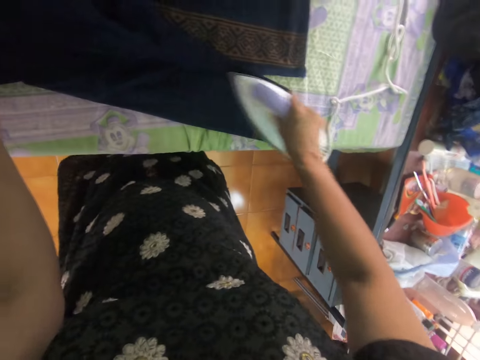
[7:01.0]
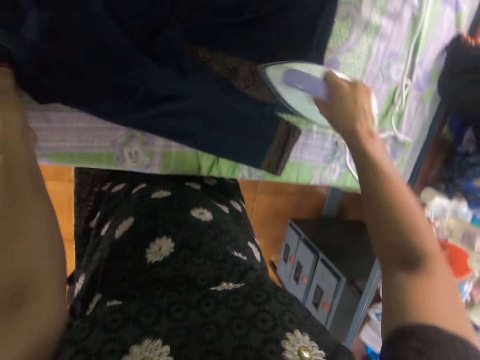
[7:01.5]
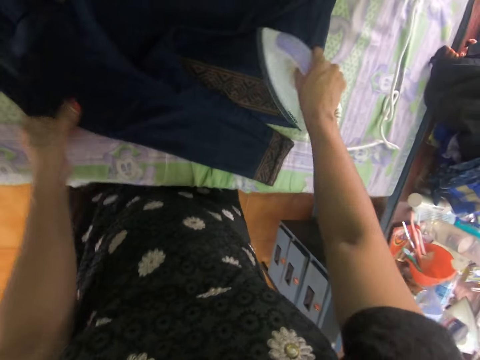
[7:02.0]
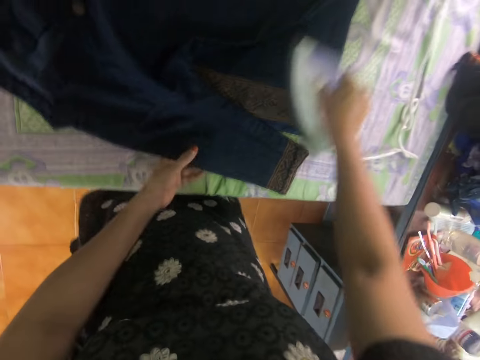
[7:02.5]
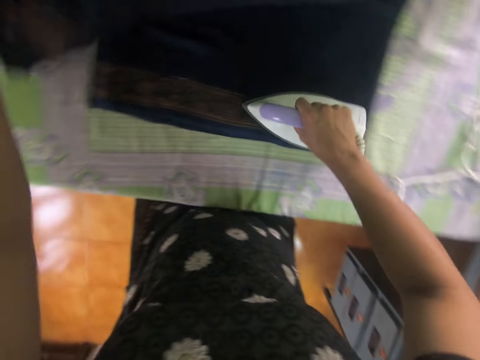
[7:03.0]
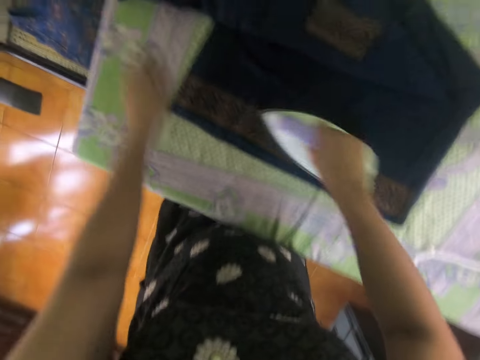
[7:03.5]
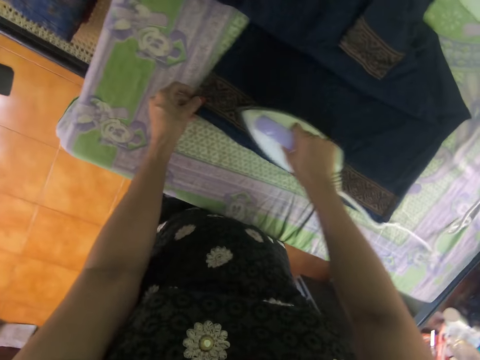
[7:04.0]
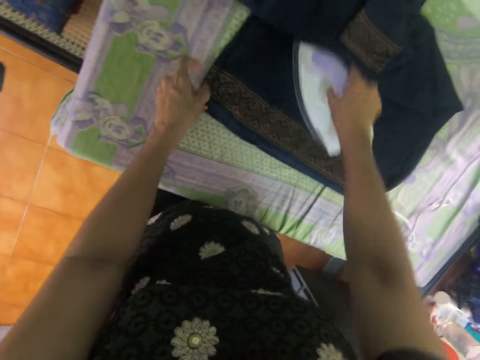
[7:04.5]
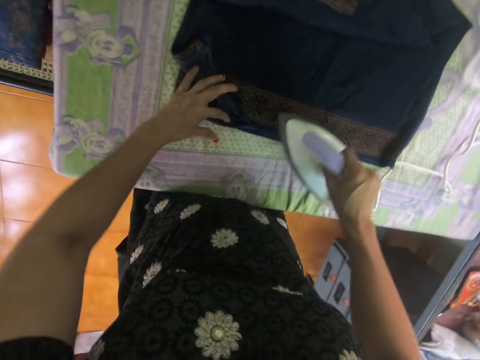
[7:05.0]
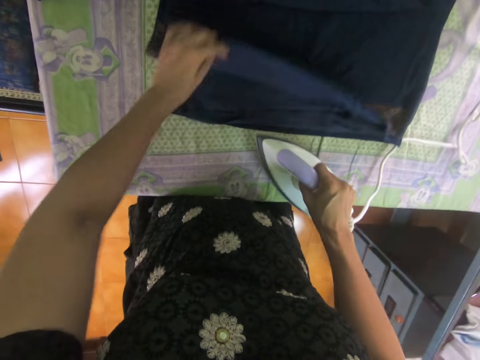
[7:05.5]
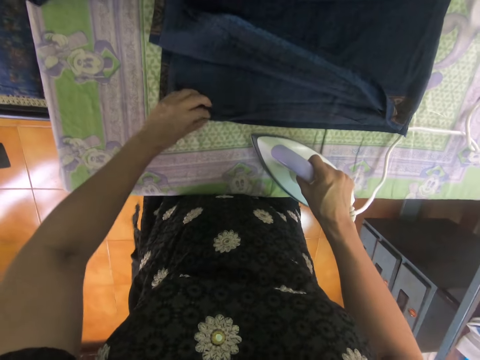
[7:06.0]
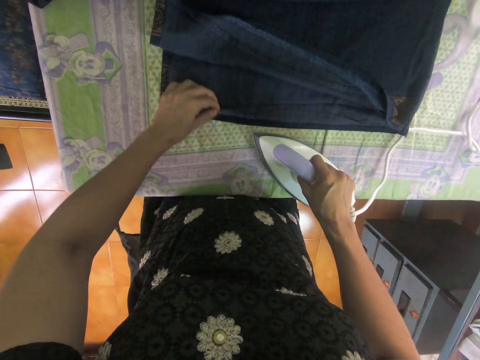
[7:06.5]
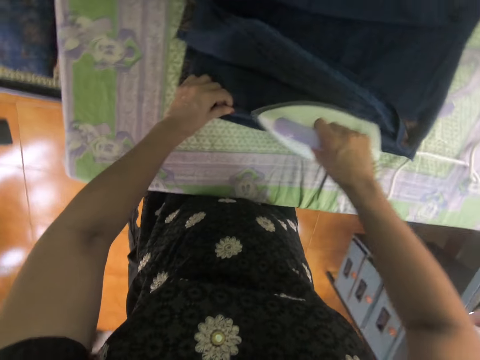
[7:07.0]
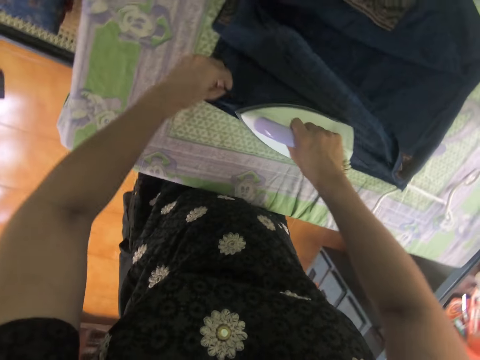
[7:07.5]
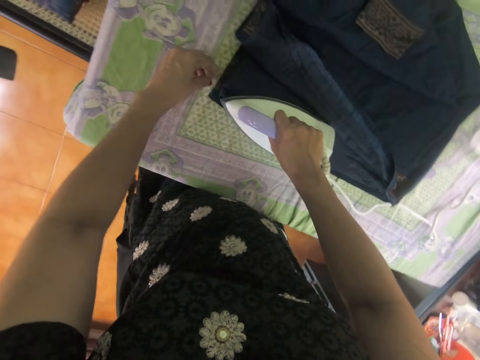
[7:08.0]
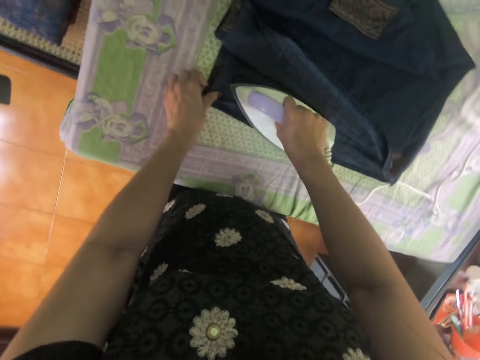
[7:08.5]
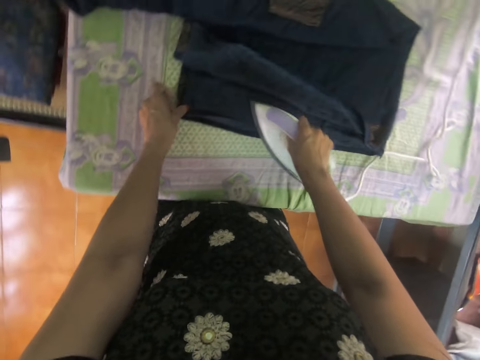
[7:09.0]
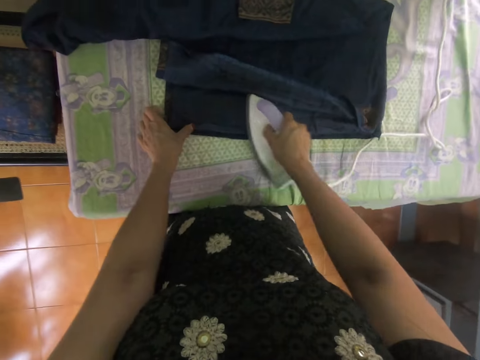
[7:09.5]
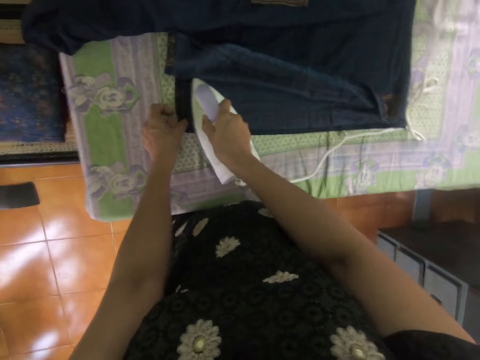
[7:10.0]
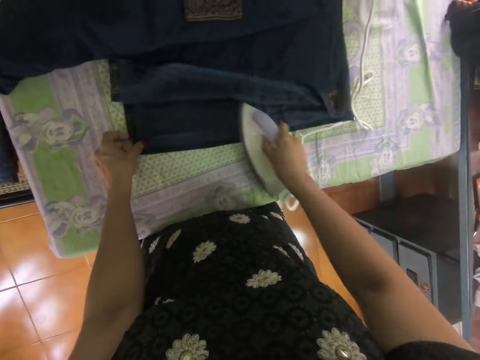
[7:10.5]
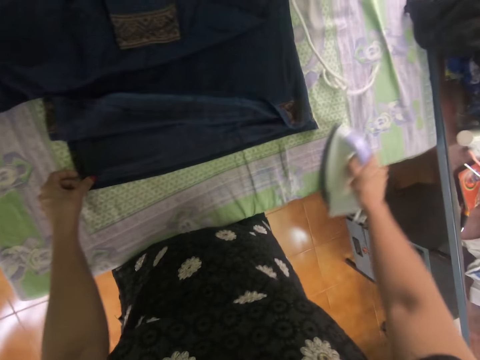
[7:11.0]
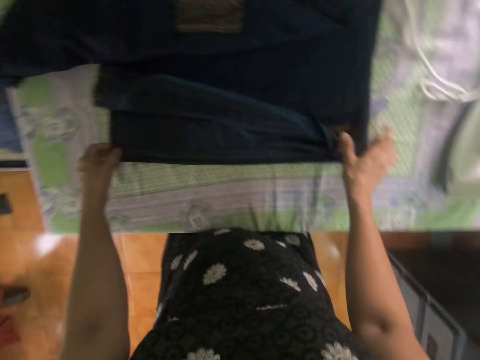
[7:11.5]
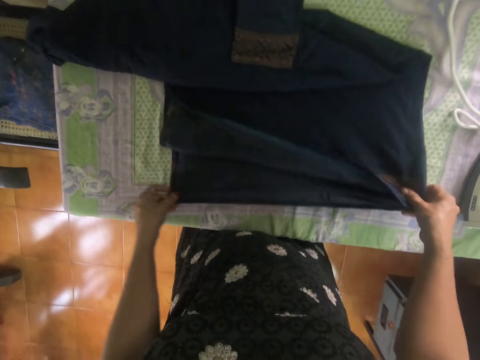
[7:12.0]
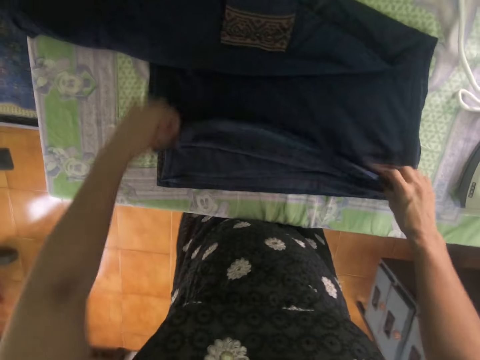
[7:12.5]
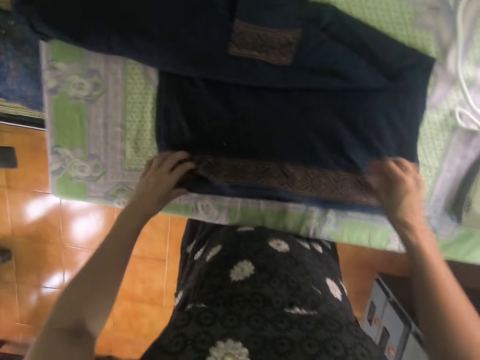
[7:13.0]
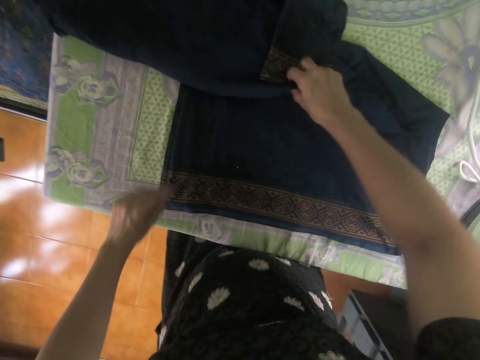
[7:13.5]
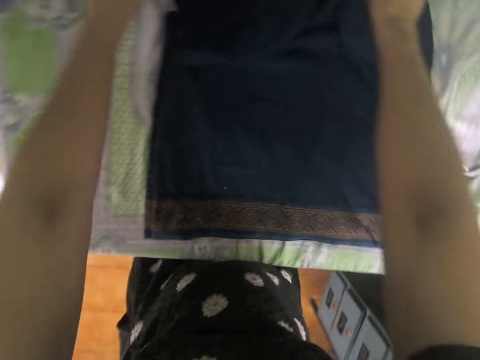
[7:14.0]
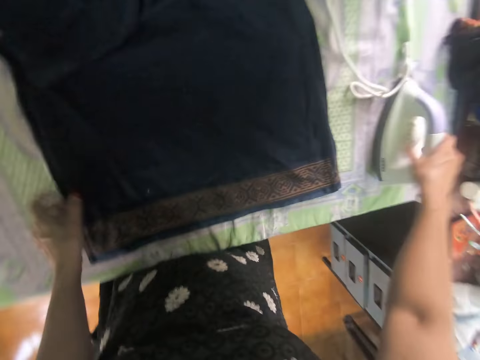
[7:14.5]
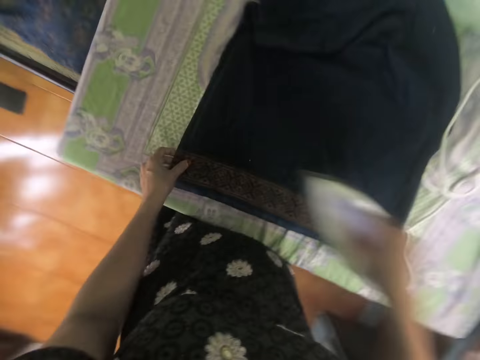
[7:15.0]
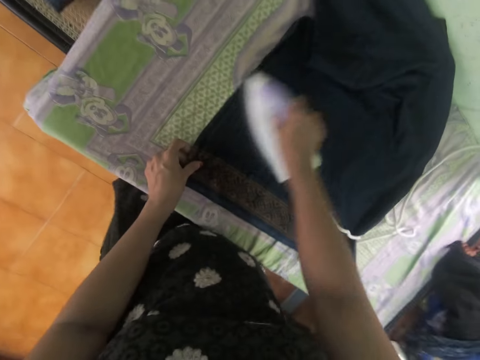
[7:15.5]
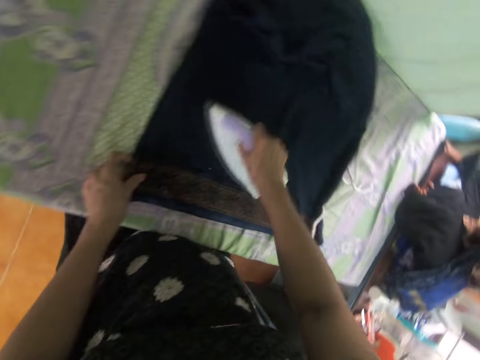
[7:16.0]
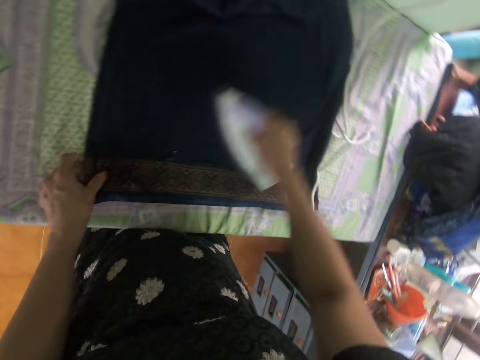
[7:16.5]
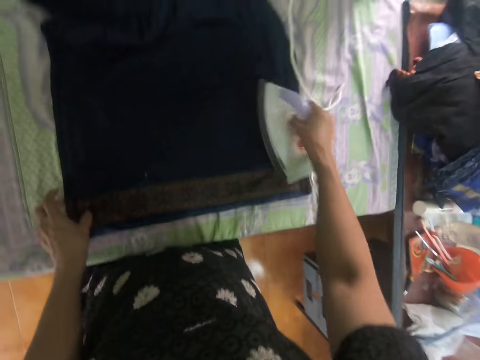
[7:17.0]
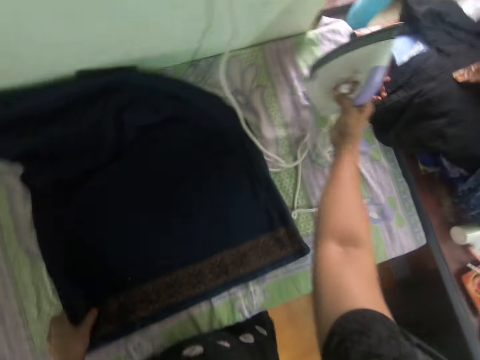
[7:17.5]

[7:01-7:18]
The camera wearer folds the cloth and irons the cloth. They move the iron aside. They pull the cloth on the table. They unfold the cloth. They straighten the dress on the table. They take the iron box. They iron the cloth.

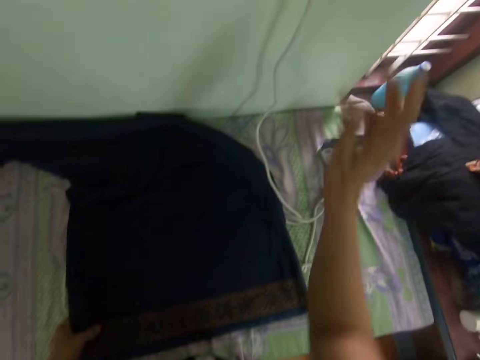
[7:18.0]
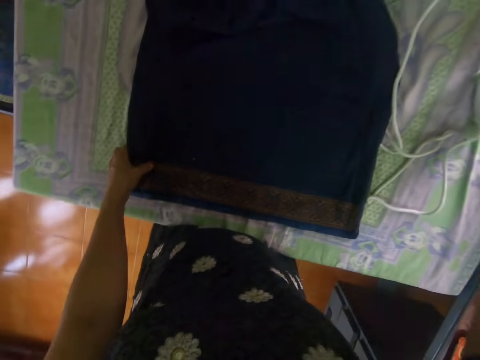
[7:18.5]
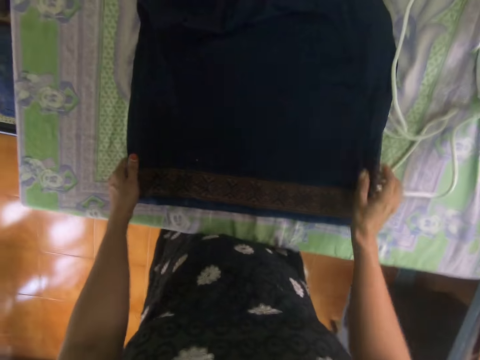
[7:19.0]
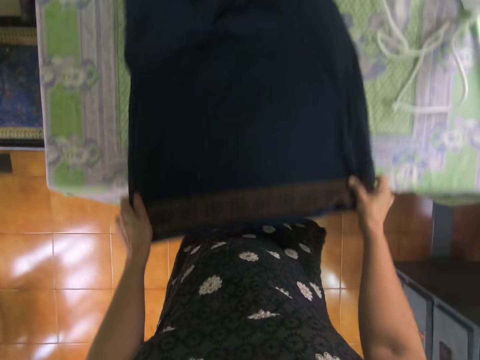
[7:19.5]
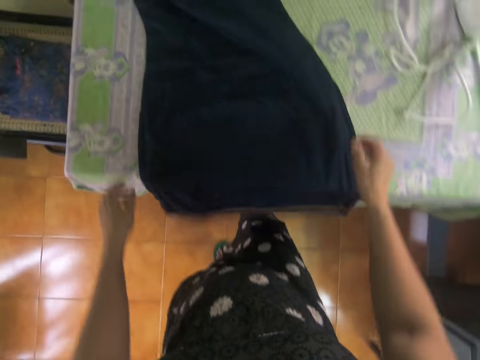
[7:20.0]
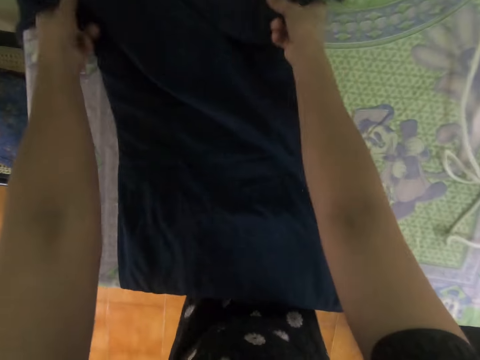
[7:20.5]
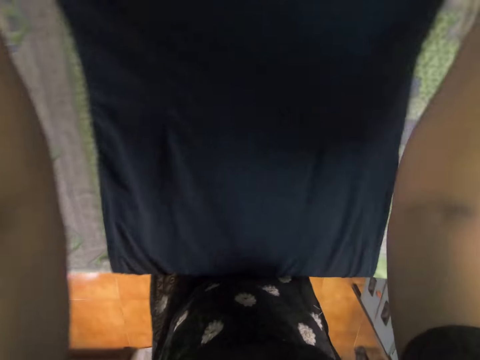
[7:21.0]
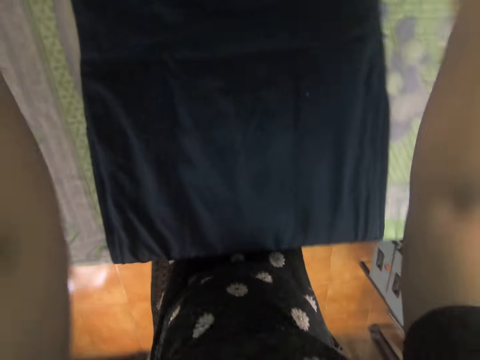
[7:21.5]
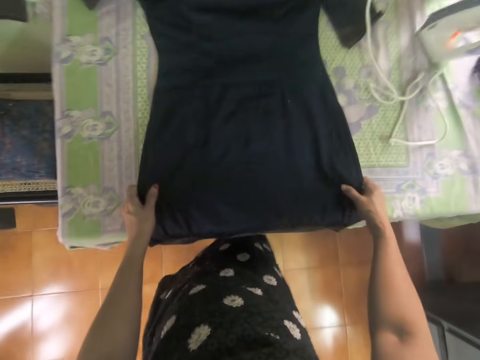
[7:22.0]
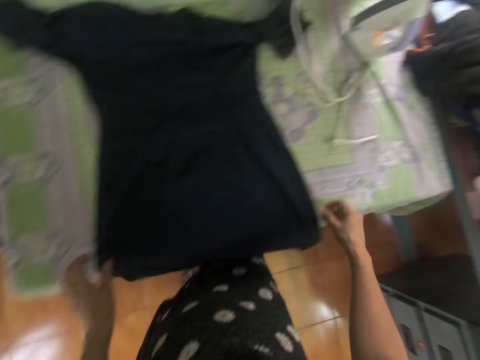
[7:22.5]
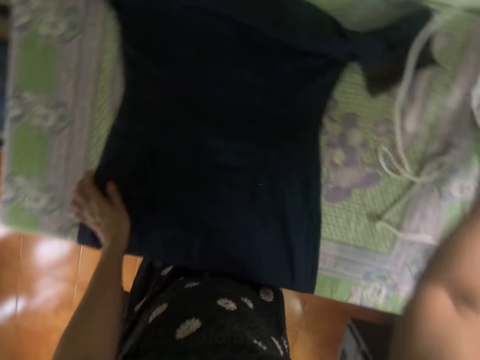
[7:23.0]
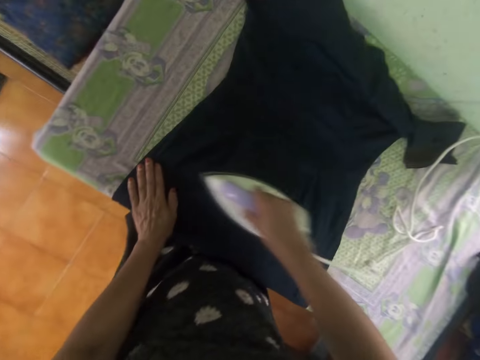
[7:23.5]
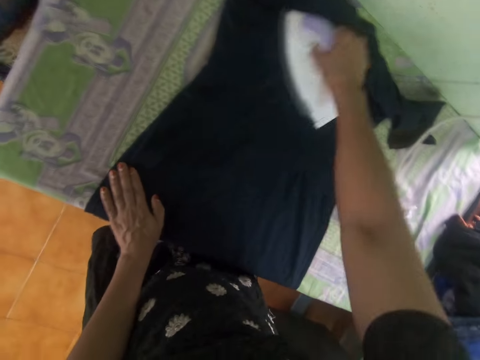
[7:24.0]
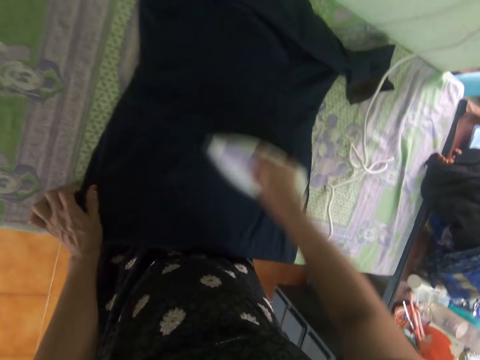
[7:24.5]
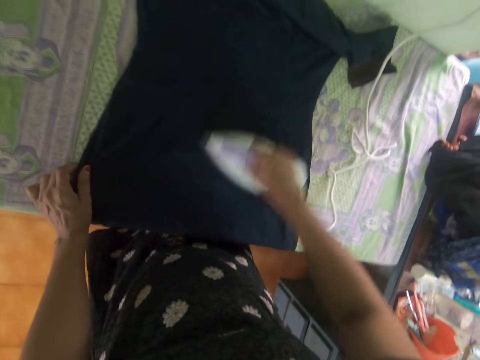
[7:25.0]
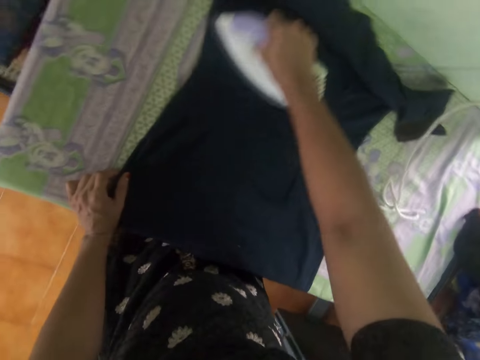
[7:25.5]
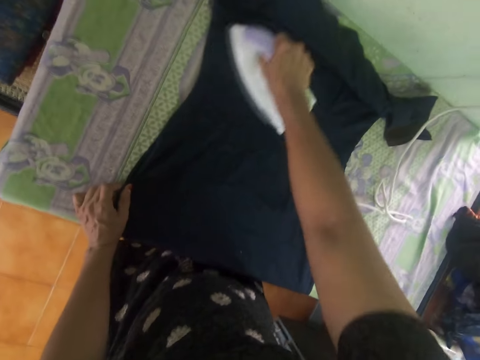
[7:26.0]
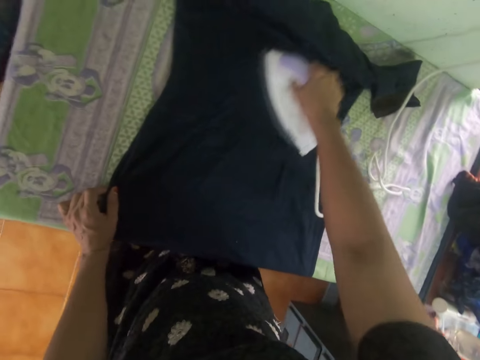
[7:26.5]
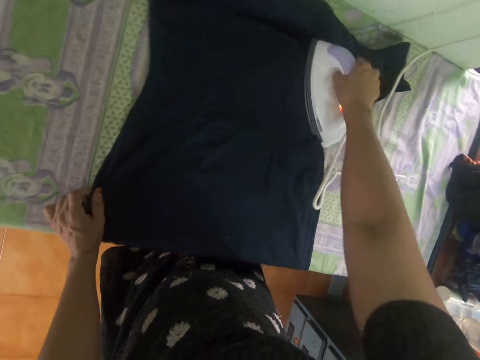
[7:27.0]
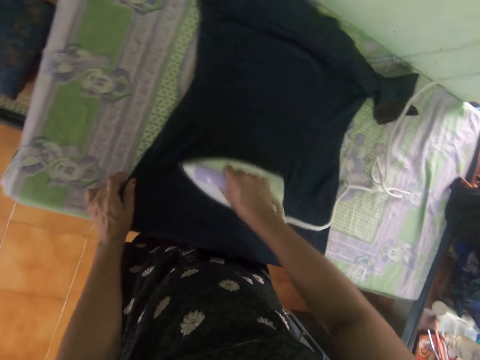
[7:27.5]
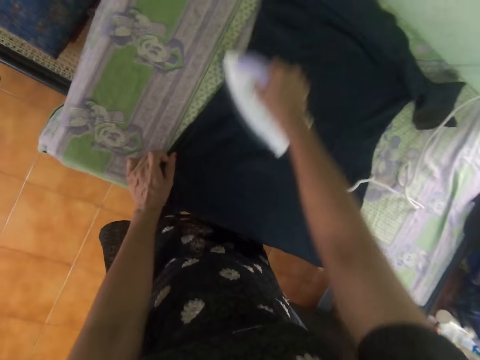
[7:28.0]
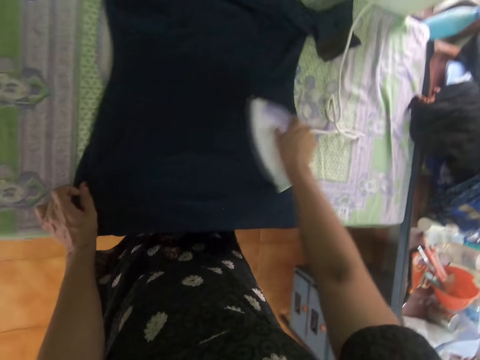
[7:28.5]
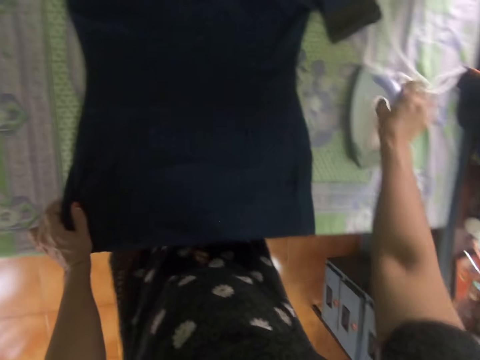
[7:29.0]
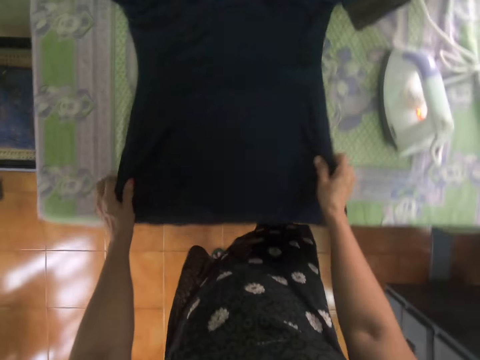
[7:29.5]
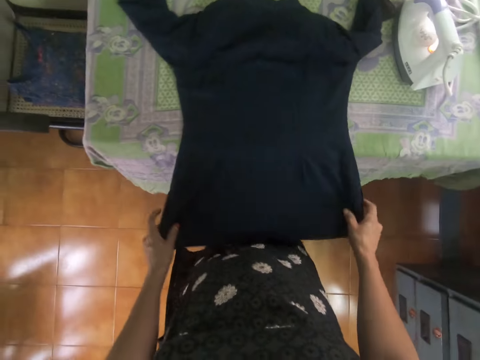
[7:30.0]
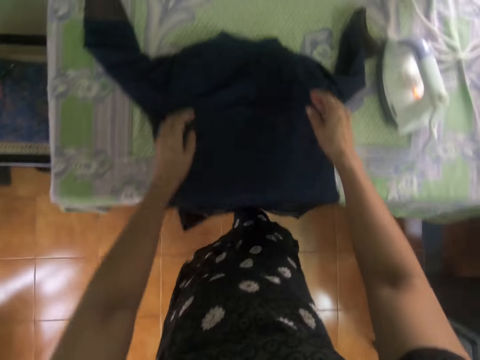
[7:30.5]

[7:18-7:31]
The camera wearer places the iron on the table. They turn on the switch. They touch the wall. They pull the cloth on the table. They straighten the dress. They lift the cloth. They put down the cloth. They take the iron box on the table. They iron the cloth. They push the iron aside. They pull the cloth.
